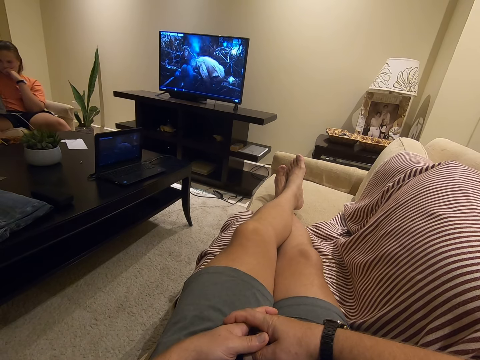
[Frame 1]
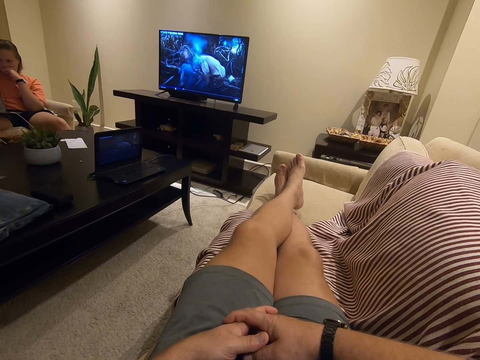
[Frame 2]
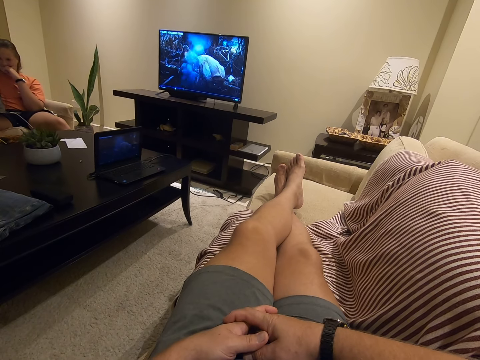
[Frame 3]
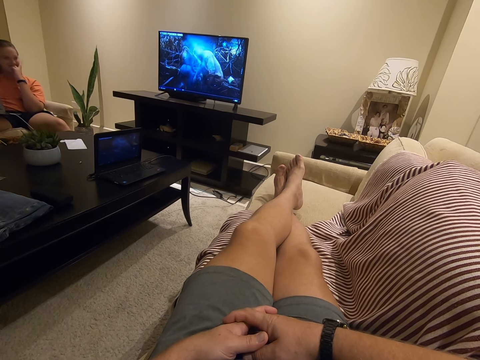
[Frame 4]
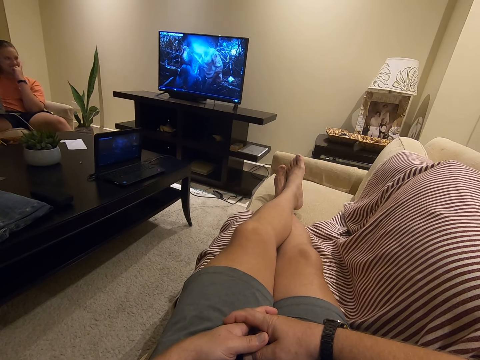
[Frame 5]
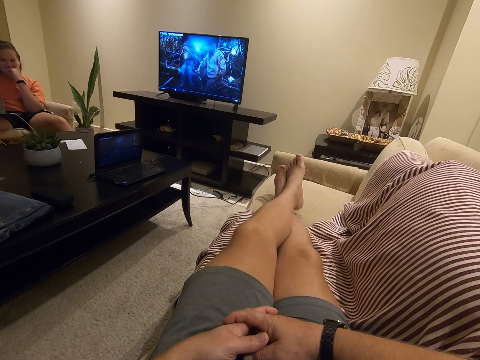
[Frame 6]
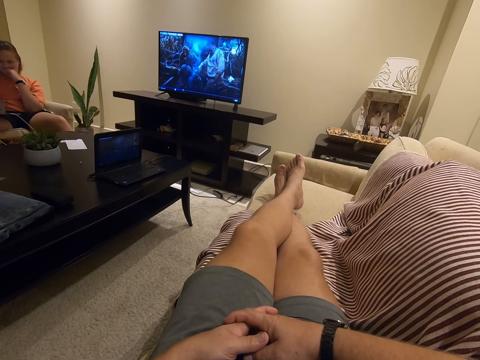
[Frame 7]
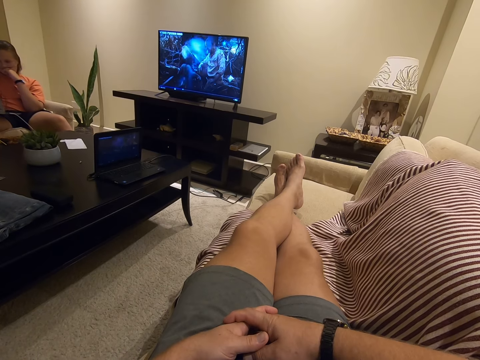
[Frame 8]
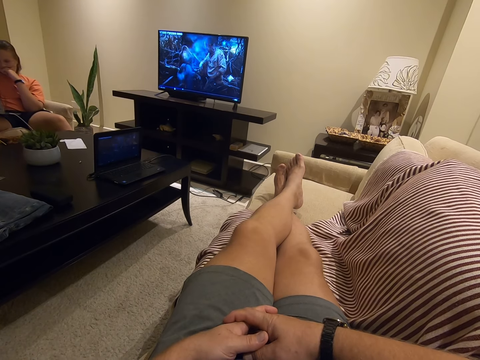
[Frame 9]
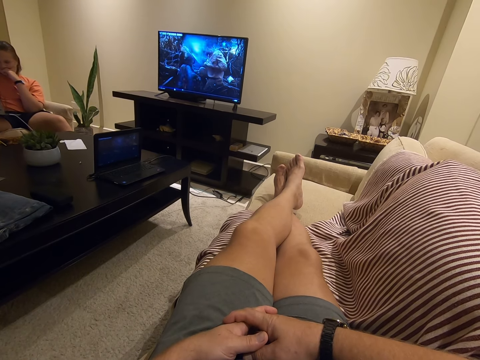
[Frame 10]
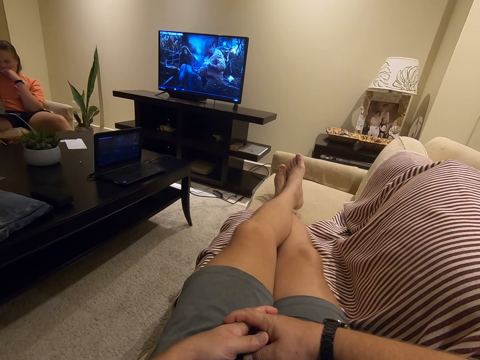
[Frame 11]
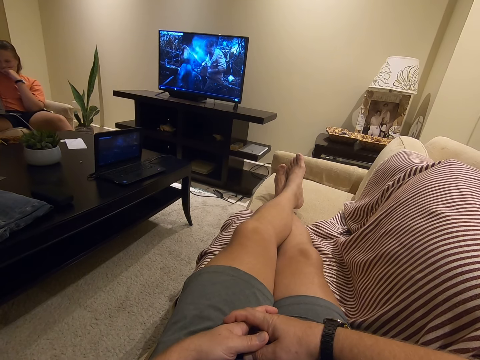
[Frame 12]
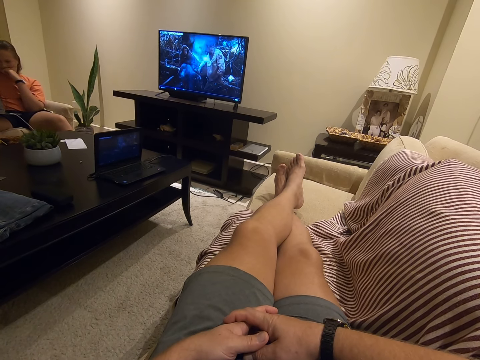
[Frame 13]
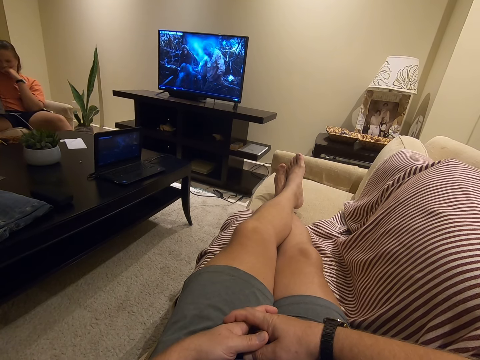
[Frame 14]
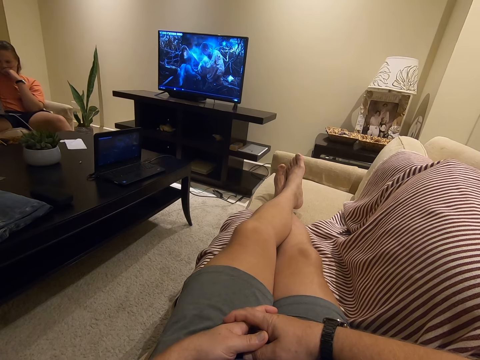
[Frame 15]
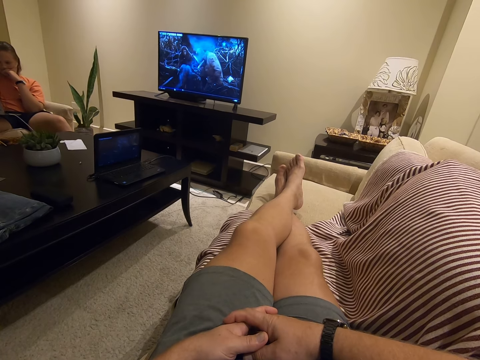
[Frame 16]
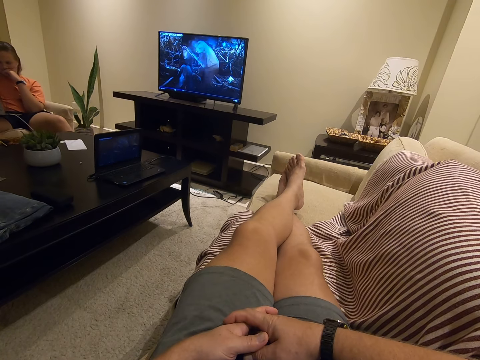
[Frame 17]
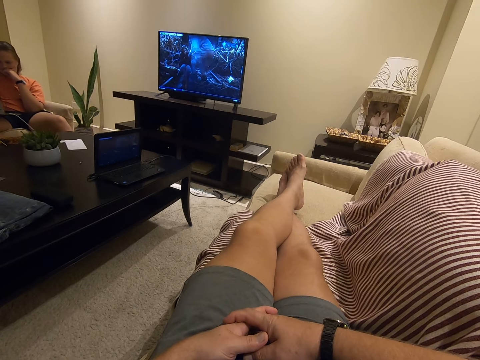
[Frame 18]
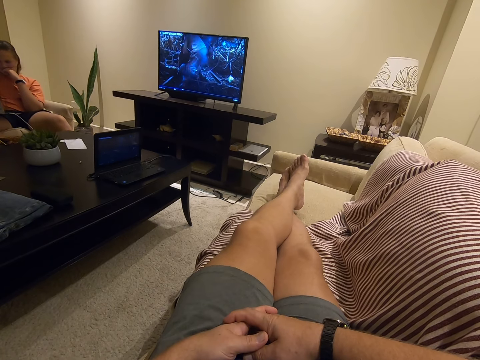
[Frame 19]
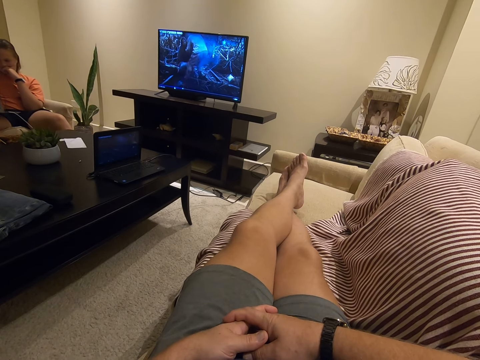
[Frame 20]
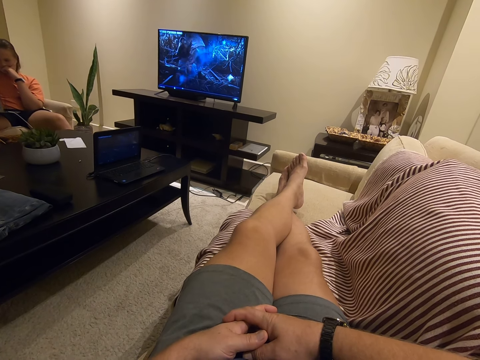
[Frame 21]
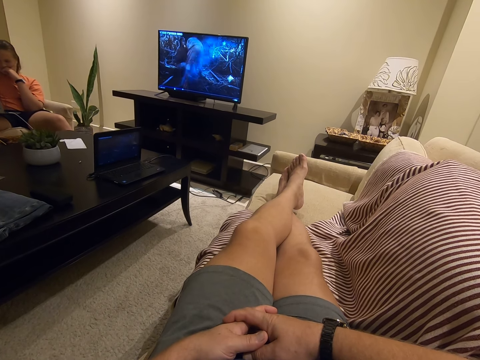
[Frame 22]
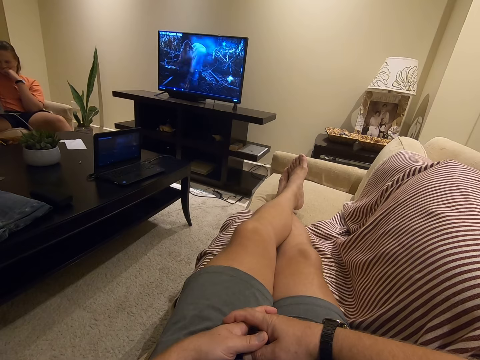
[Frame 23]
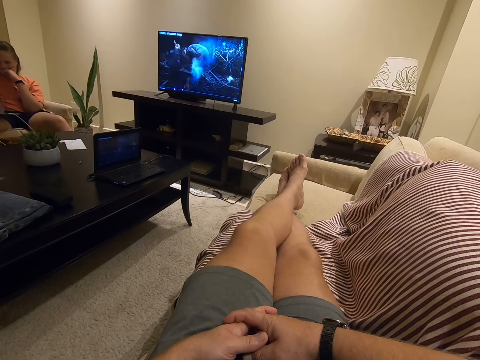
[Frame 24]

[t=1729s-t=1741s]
A lady looks around. The camera wearer rubs the legs.

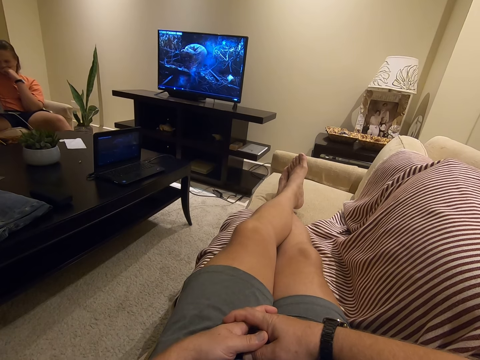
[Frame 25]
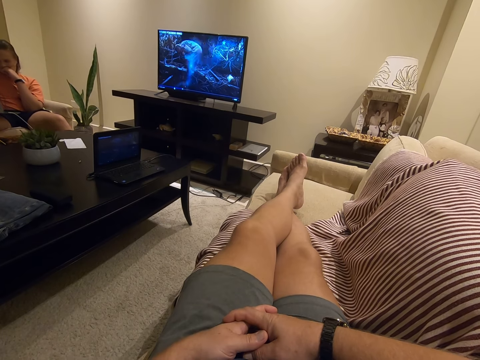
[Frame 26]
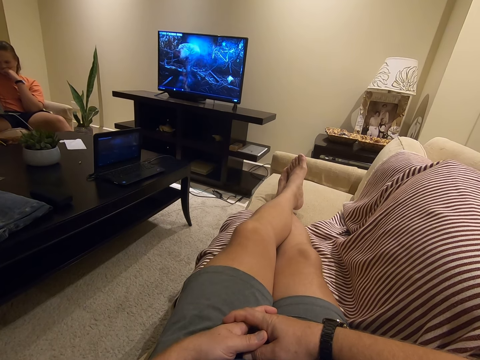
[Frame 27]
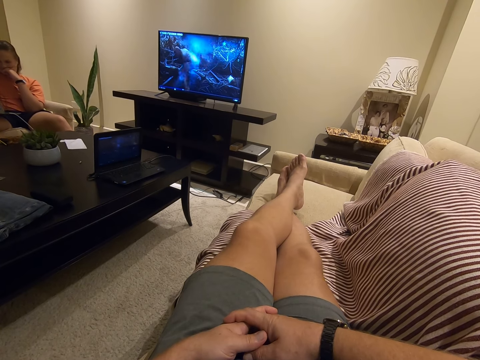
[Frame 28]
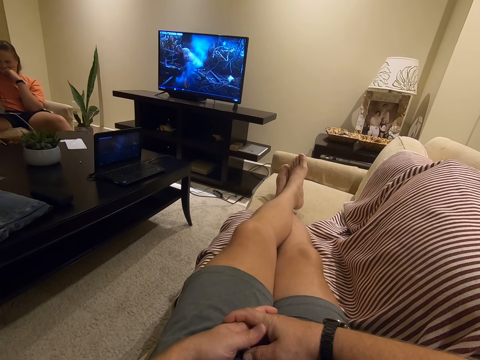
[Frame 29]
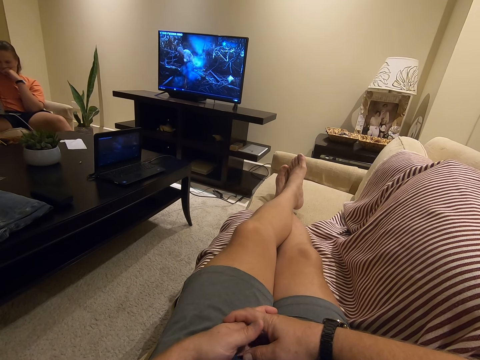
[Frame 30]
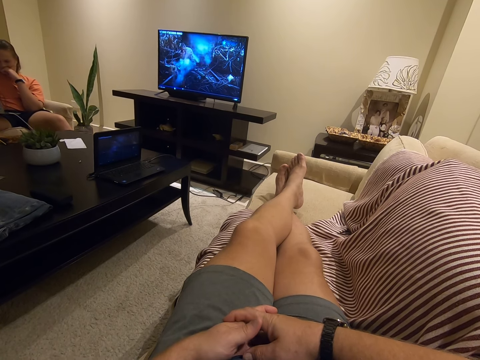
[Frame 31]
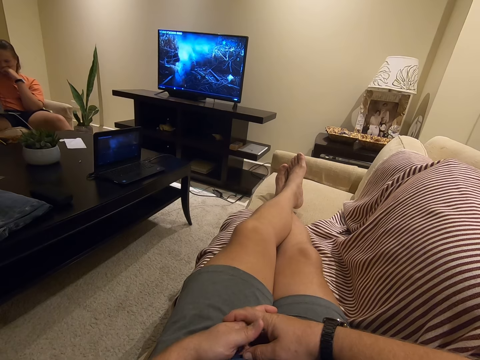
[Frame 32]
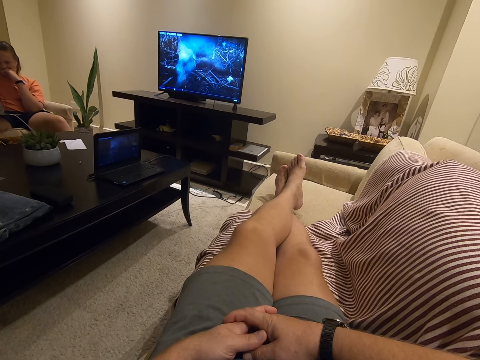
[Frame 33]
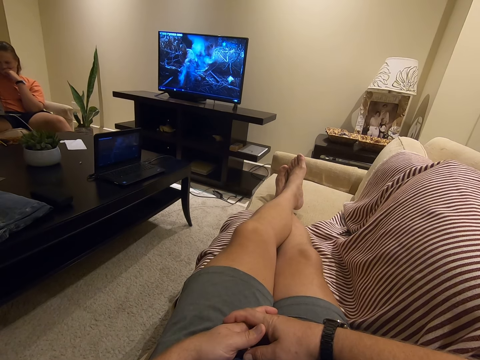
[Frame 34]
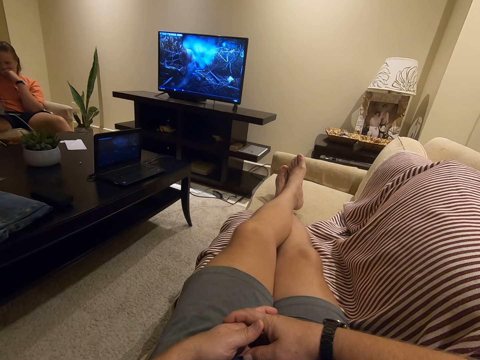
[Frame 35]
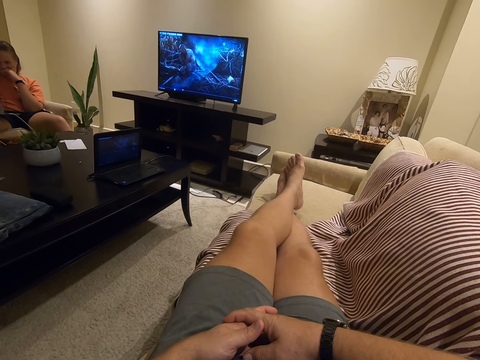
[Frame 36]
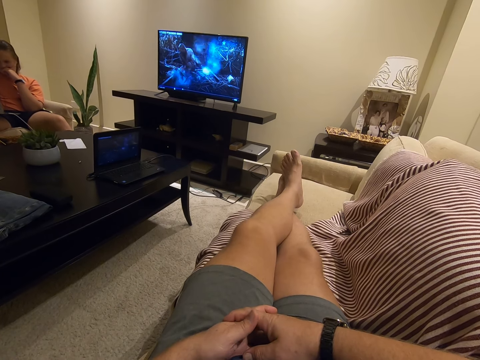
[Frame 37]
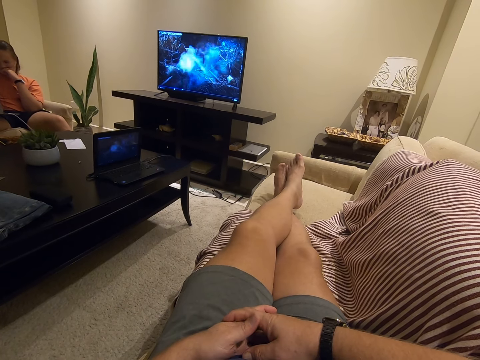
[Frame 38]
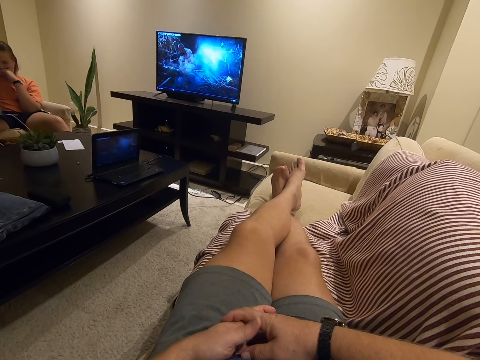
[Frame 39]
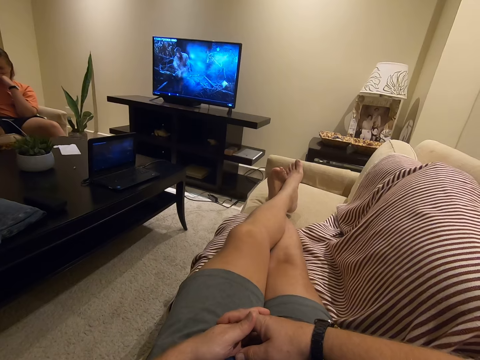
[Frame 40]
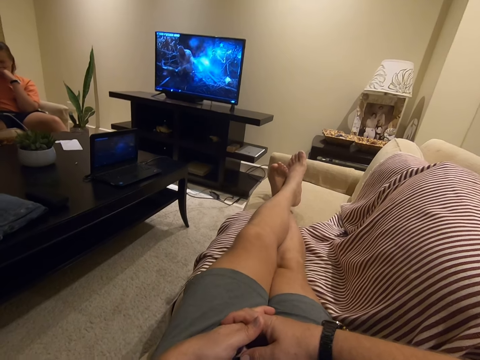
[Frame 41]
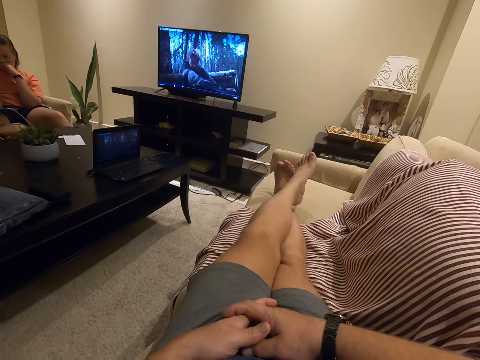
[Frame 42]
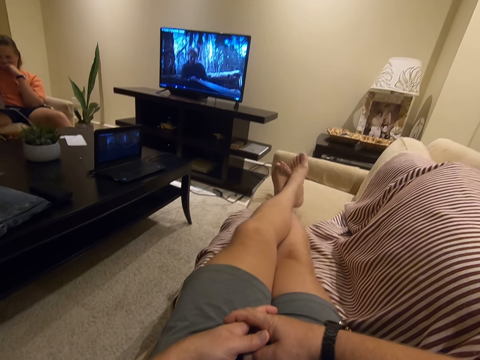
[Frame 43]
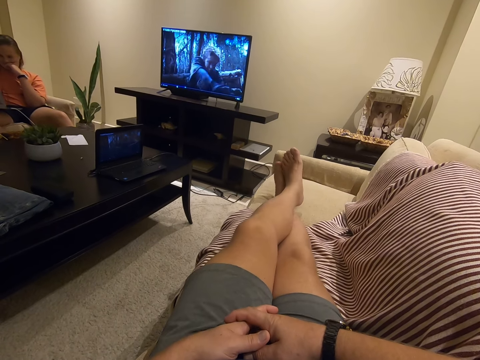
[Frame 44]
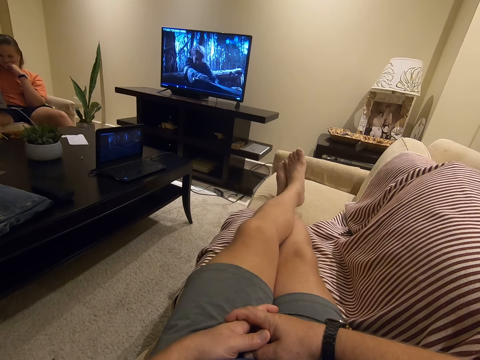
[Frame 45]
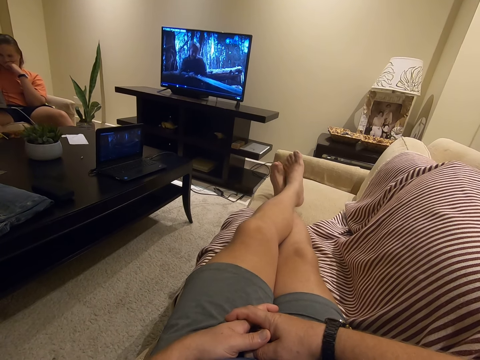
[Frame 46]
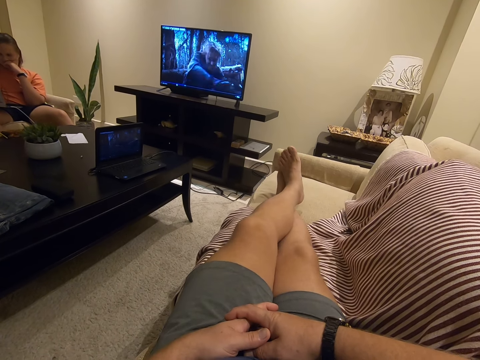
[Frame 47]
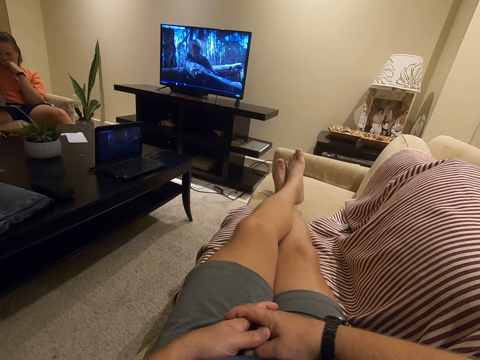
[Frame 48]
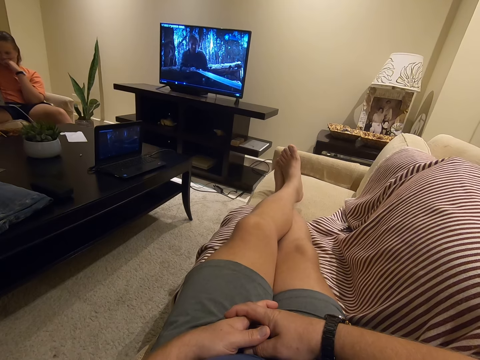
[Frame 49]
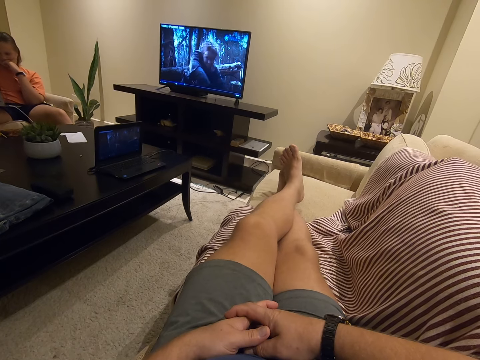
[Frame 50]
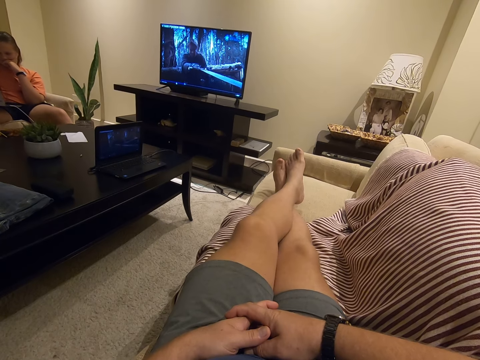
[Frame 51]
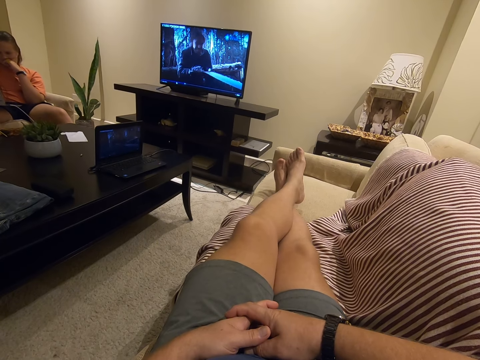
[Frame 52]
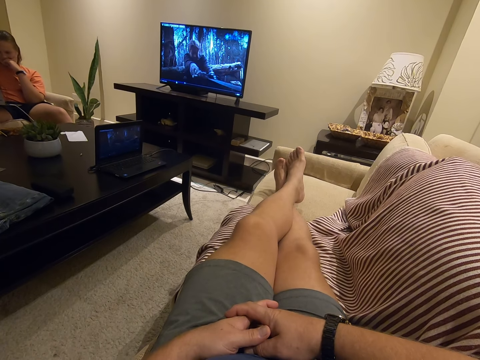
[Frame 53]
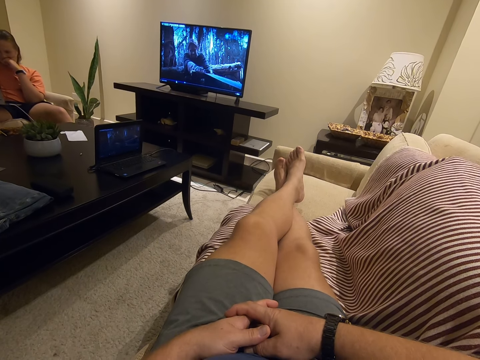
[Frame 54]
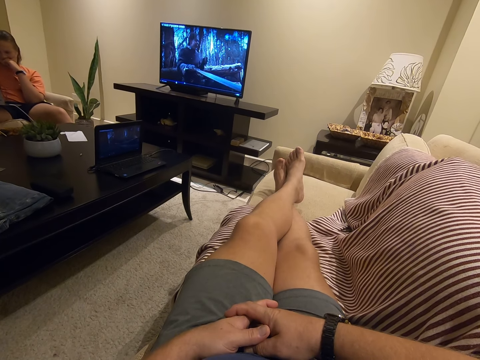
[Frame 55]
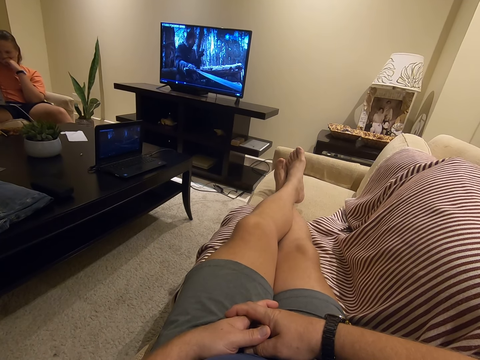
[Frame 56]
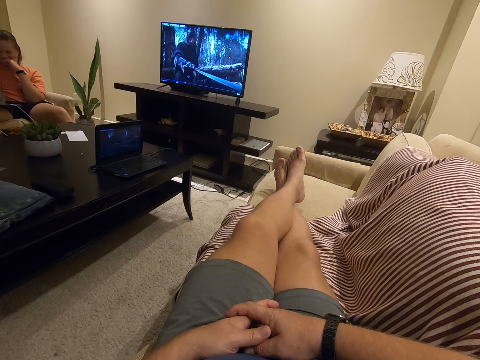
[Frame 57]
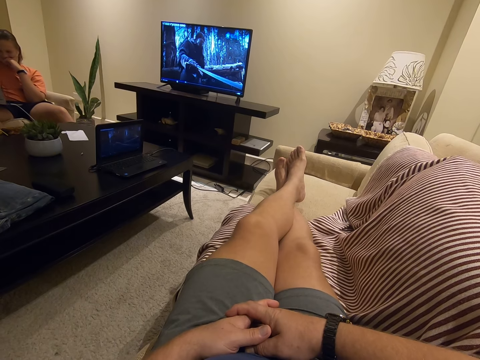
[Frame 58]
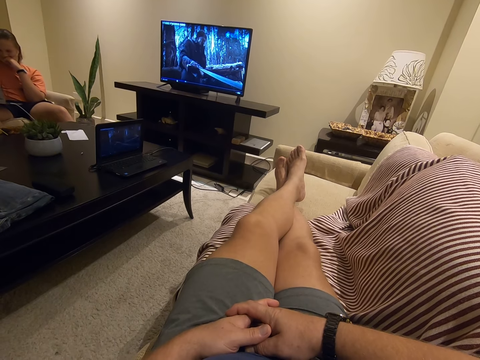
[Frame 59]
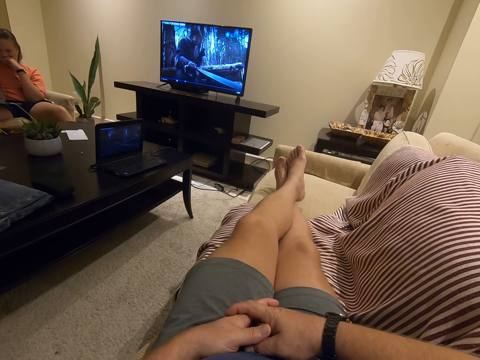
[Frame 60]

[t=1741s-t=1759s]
The camera wearer moves a thumb. They rub the legs. They straighten the legs. They rub the legs.
